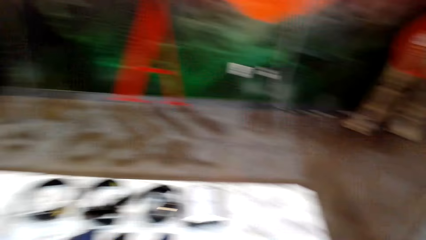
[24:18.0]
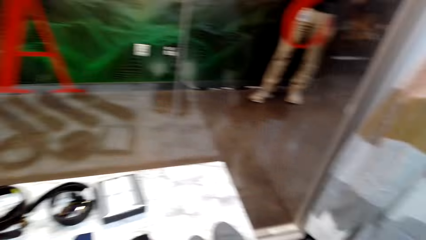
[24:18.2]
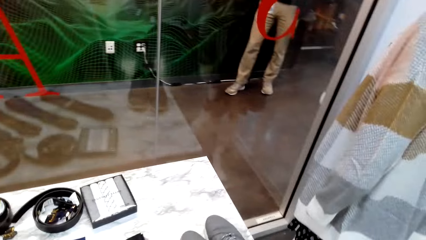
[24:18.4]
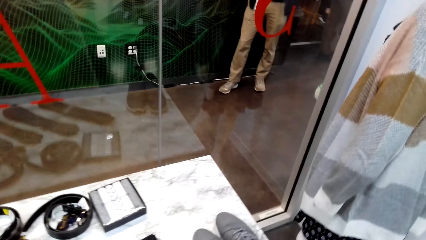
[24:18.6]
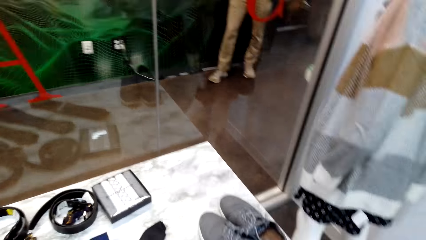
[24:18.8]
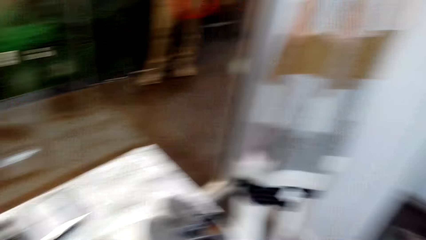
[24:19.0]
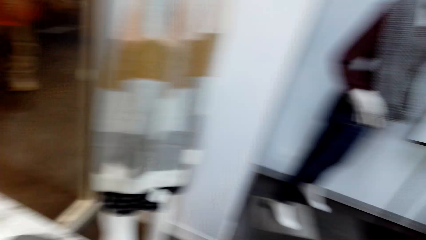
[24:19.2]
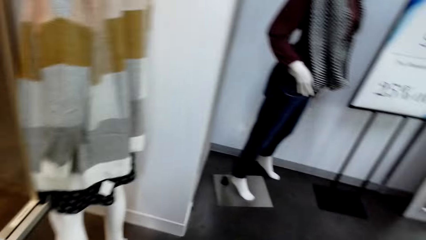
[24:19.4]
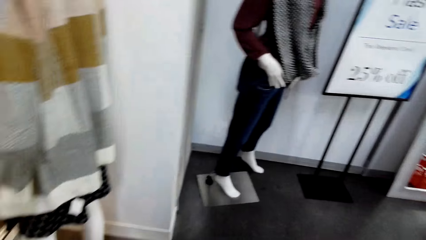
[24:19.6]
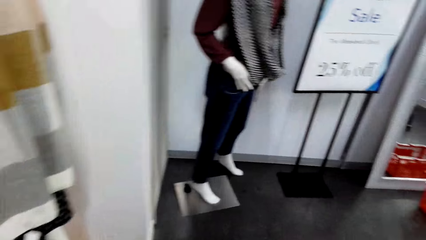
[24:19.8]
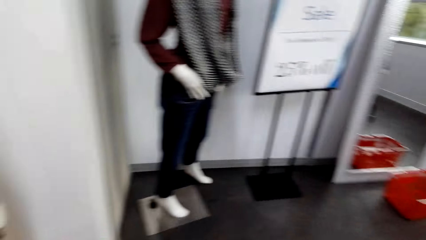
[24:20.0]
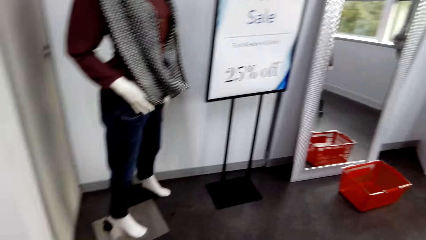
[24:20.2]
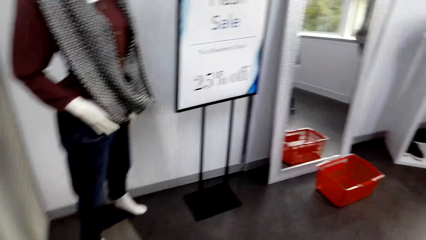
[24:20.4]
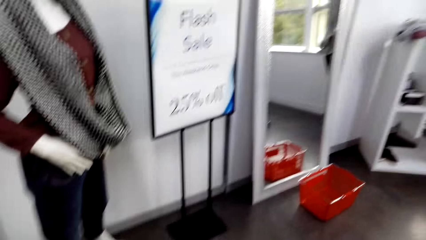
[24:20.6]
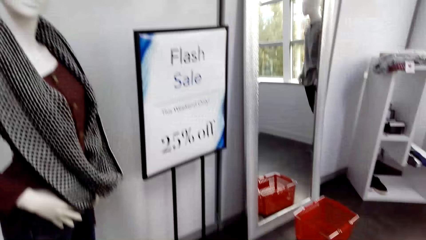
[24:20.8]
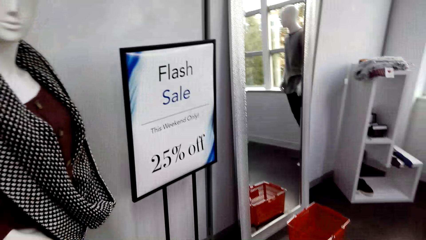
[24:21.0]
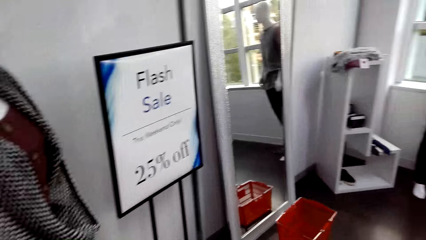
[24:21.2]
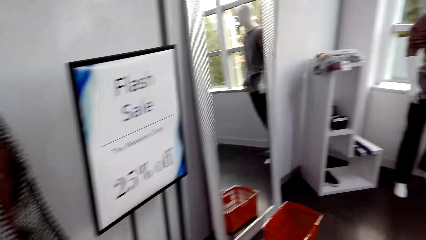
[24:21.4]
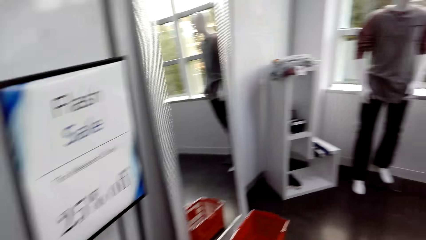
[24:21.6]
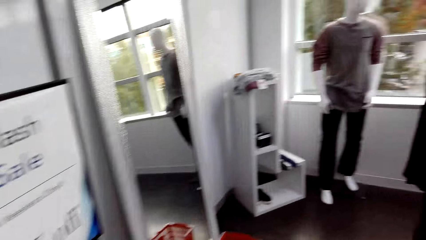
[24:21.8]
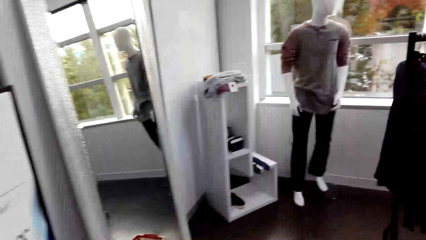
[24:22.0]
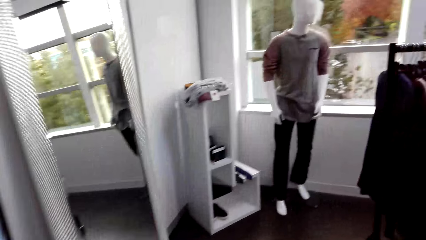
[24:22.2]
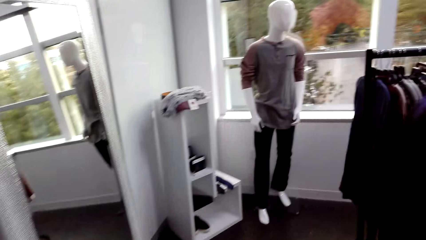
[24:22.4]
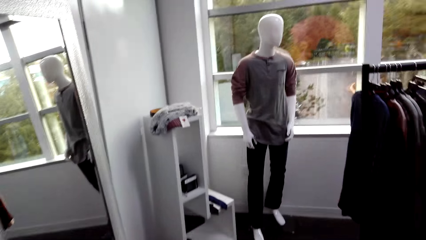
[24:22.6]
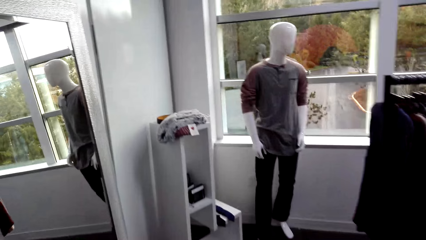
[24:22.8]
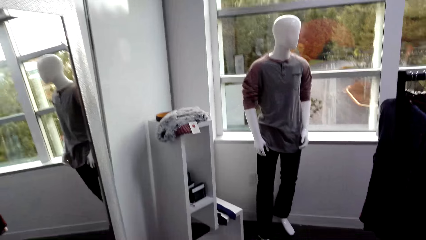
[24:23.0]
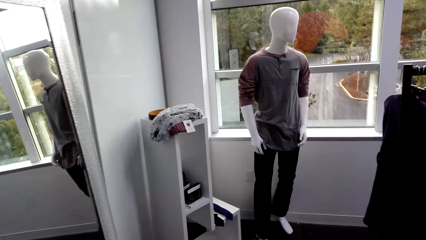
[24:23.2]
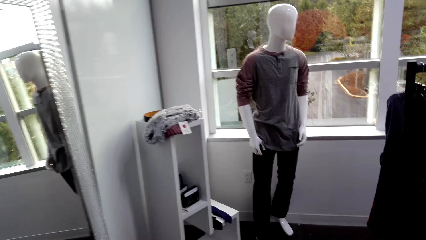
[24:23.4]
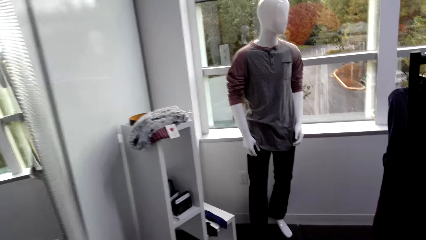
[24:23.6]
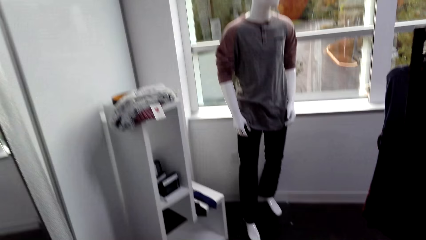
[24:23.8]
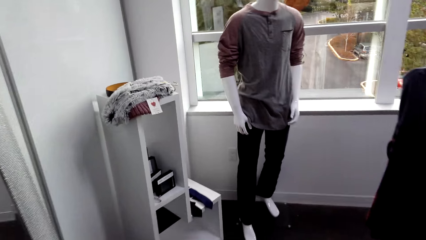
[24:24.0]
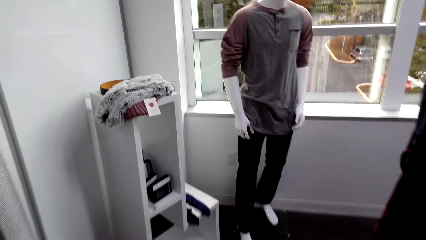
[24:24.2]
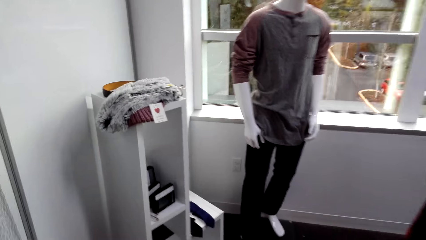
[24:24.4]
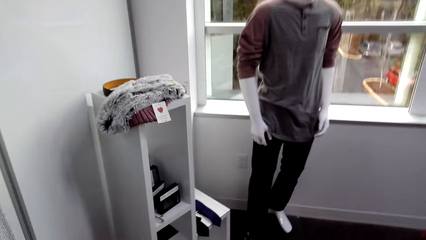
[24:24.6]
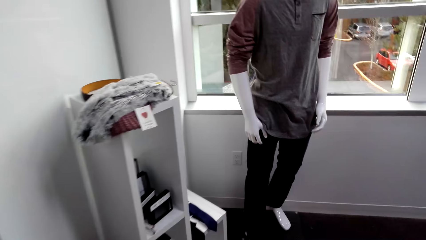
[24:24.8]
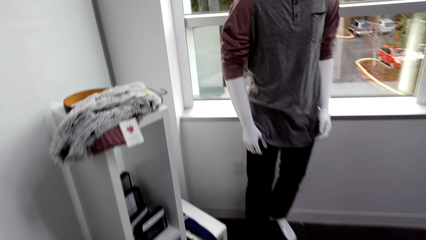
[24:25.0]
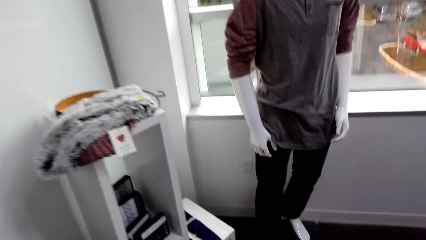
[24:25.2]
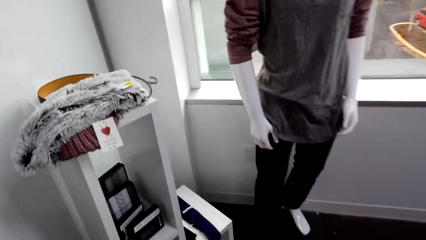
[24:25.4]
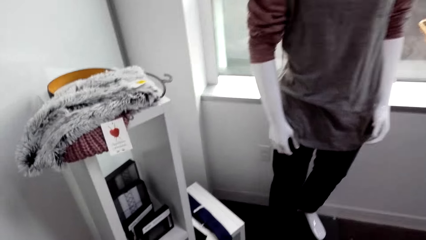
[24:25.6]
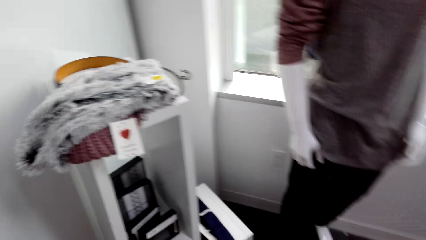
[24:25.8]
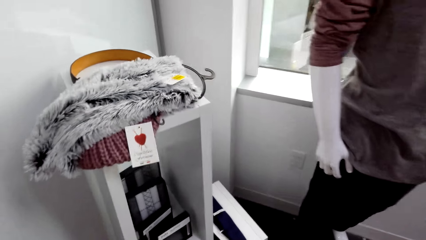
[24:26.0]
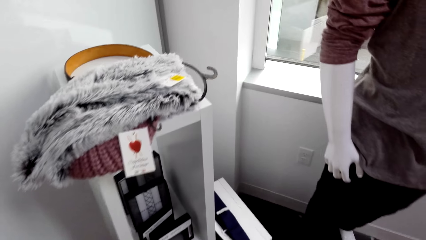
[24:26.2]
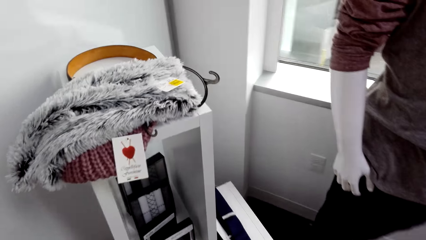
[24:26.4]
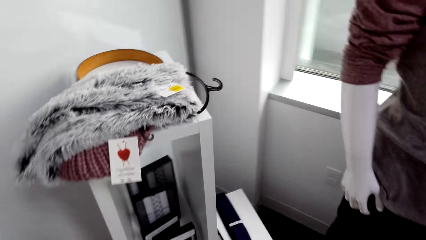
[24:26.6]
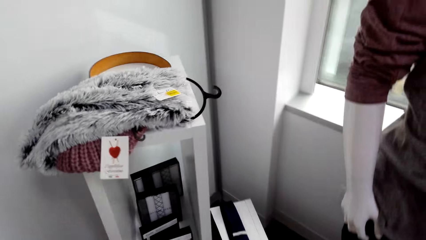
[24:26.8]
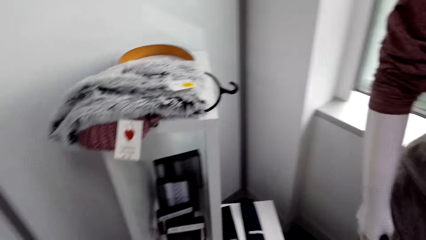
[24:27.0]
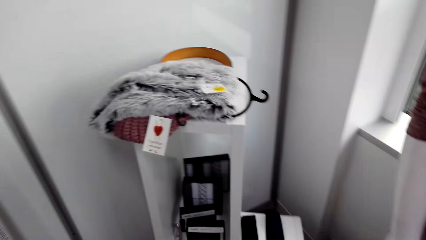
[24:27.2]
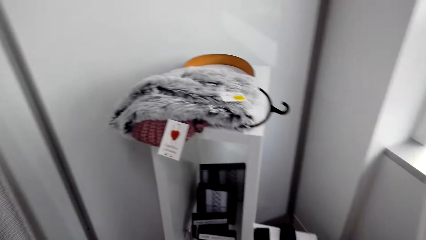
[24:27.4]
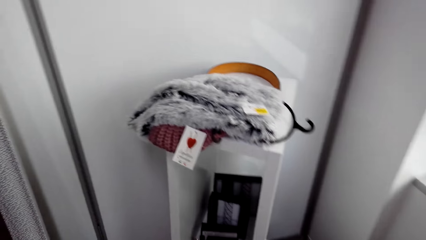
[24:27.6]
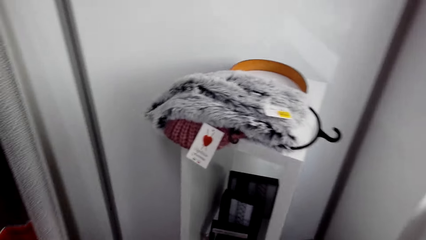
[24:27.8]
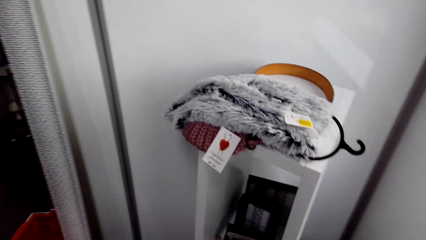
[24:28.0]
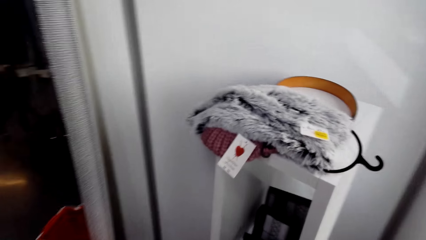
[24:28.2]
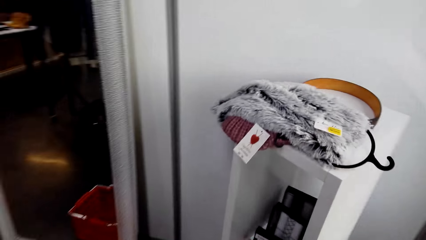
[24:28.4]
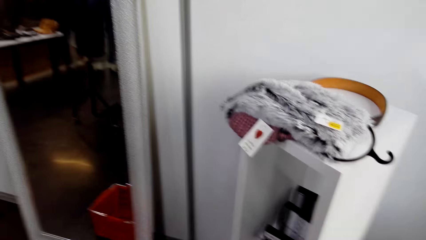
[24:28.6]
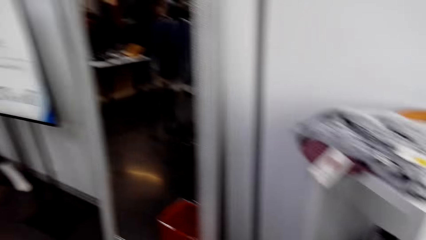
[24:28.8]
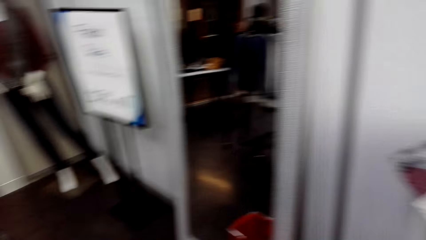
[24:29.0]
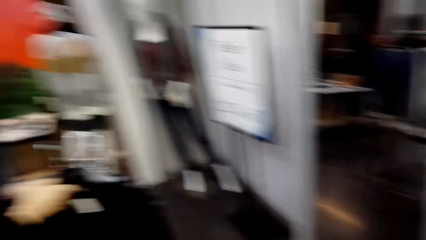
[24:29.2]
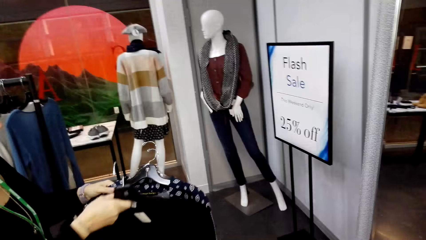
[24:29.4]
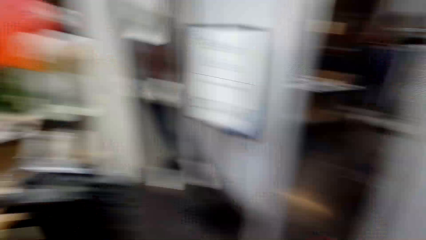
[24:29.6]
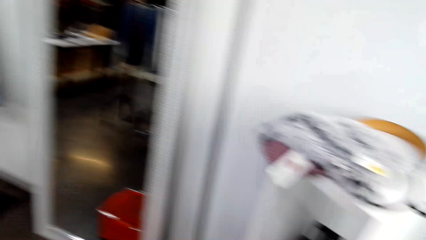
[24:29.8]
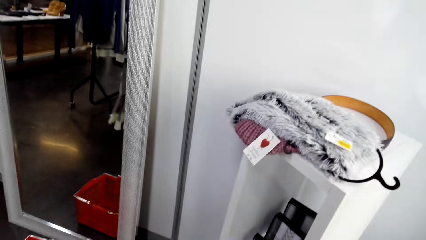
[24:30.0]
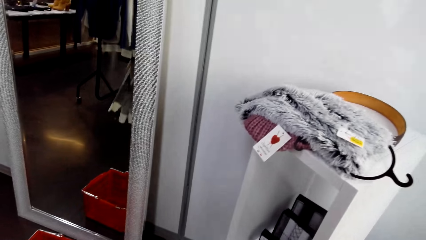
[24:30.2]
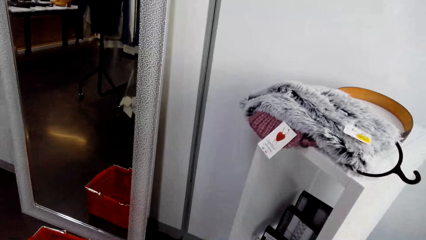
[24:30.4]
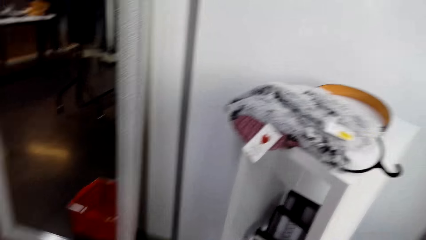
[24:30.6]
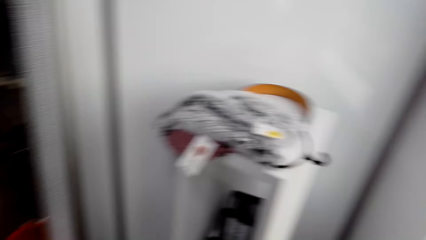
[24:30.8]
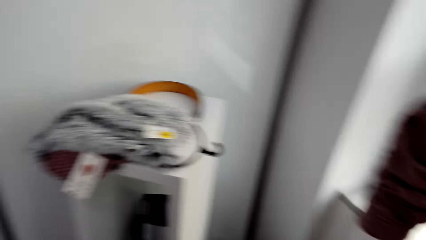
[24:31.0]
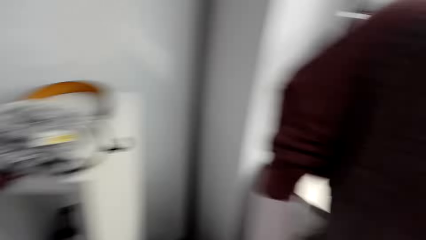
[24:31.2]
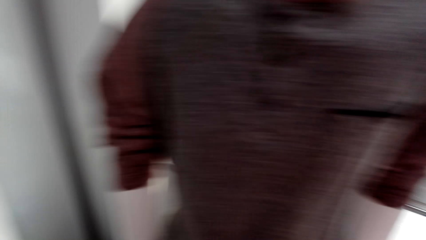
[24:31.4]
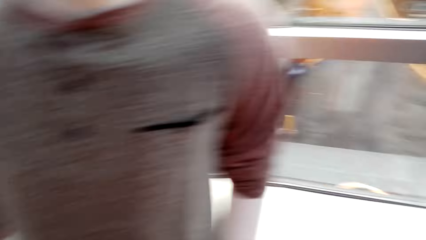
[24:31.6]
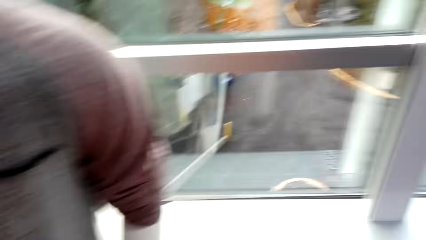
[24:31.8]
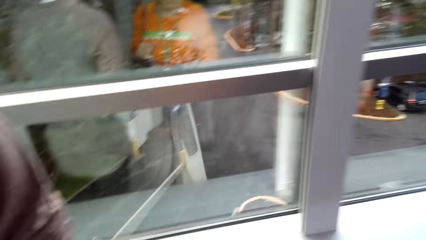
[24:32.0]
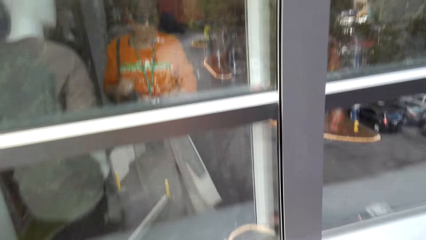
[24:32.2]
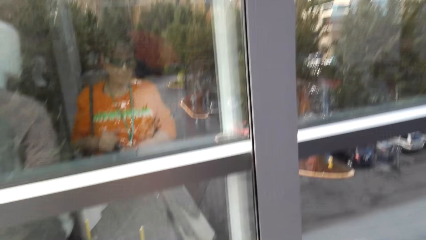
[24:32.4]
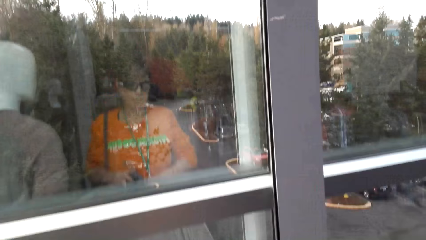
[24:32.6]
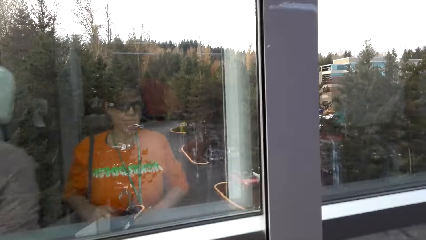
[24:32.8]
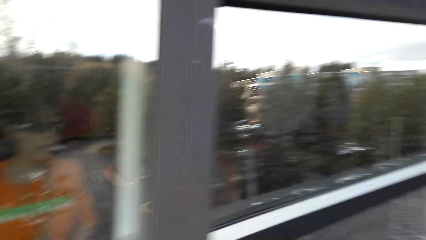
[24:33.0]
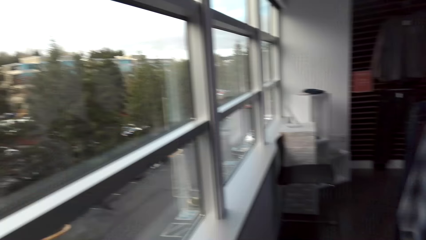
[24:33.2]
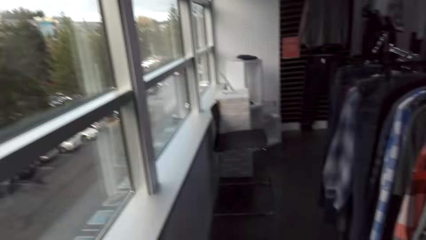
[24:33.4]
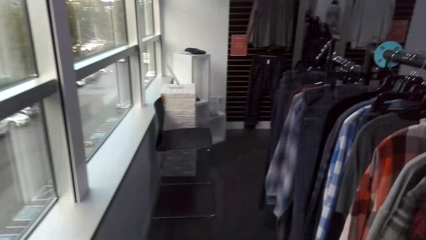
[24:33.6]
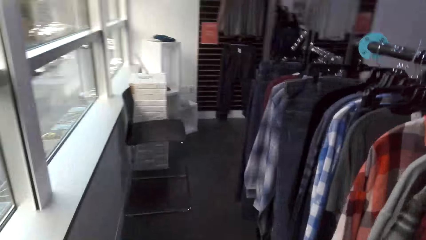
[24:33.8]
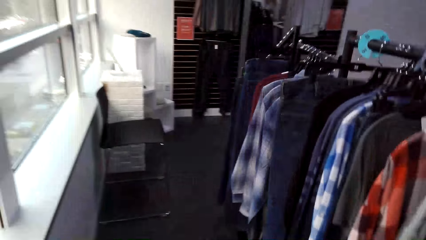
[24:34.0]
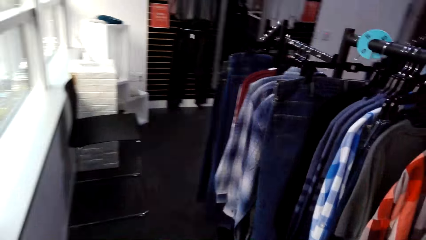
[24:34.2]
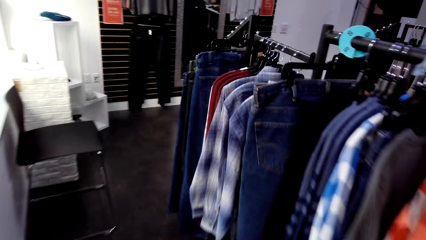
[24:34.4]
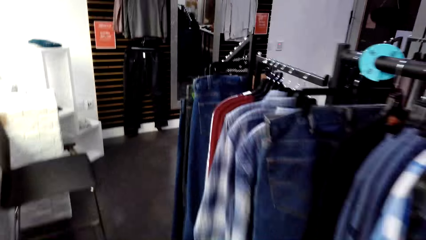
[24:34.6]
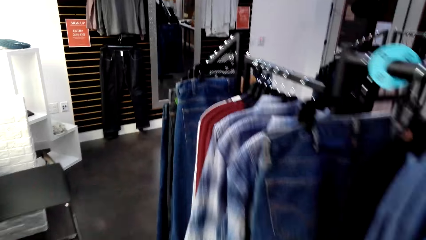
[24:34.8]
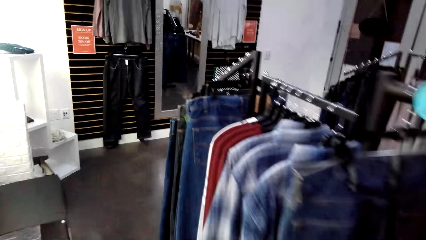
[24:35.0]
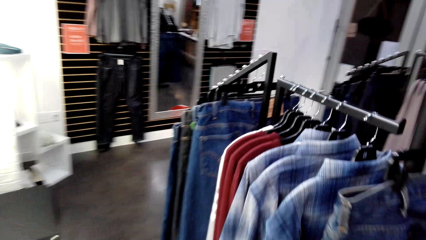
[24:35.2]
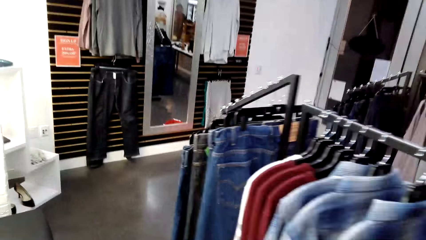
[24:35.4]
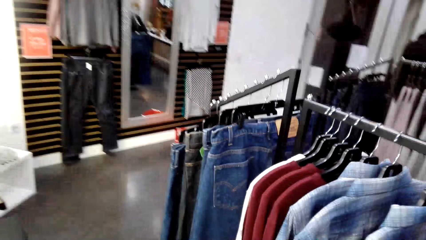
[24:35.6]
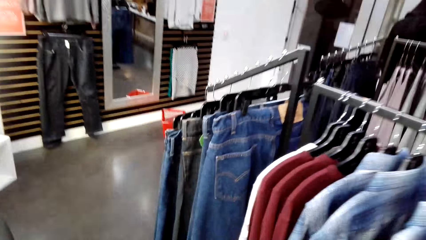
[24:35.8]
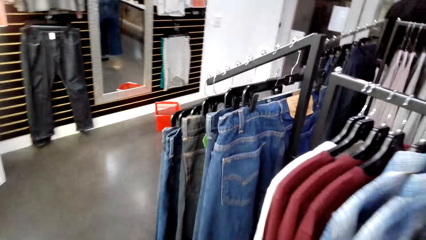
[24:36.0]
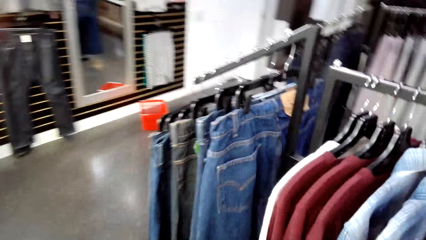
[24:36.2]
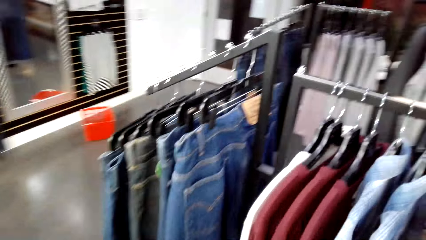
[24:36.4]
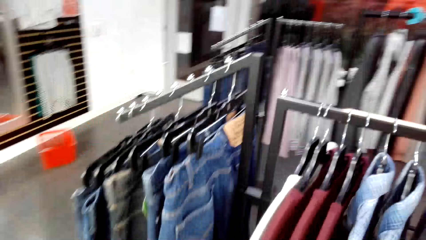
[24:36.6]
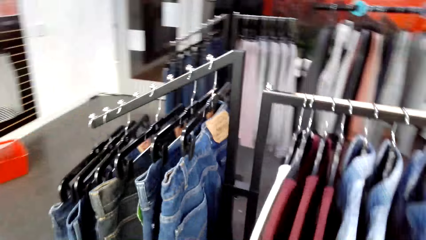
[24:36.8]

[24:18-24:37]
The camera wearer moves around.
